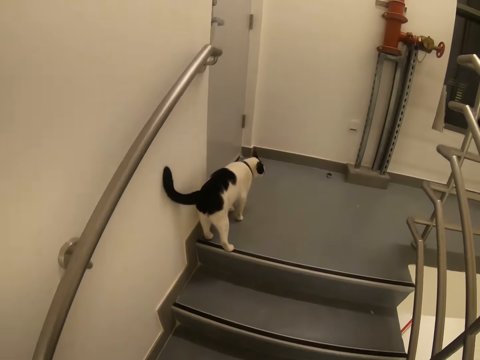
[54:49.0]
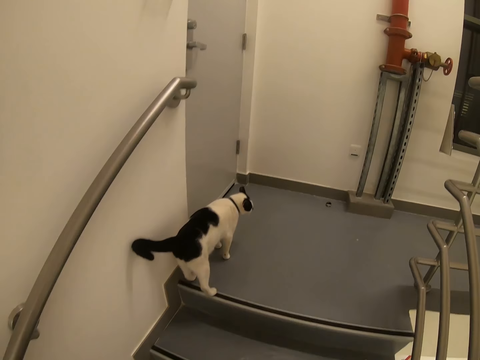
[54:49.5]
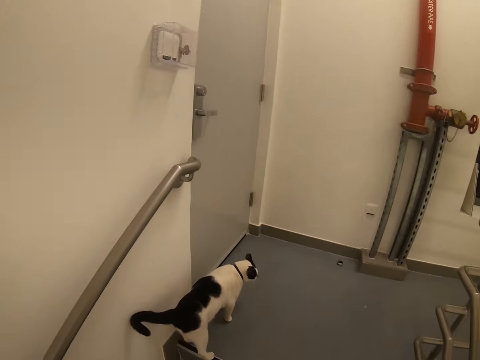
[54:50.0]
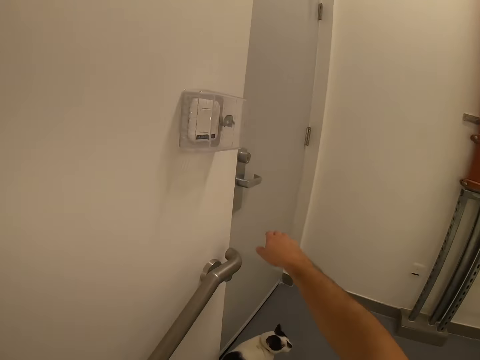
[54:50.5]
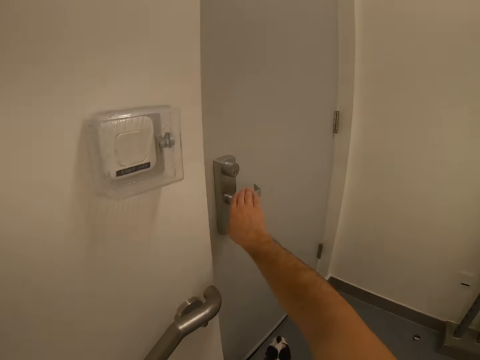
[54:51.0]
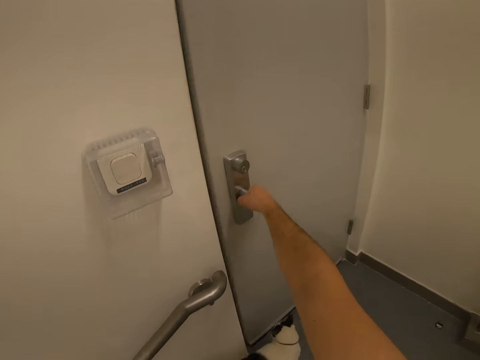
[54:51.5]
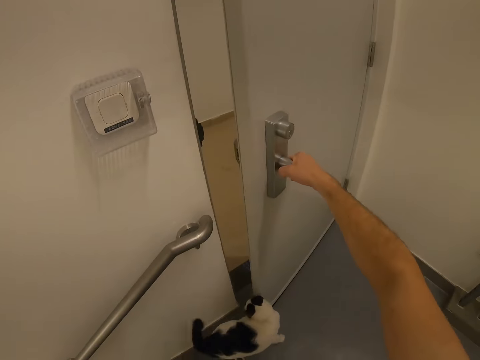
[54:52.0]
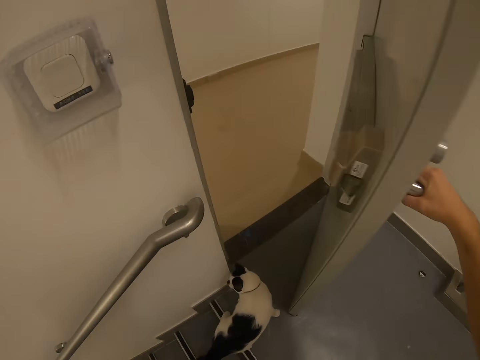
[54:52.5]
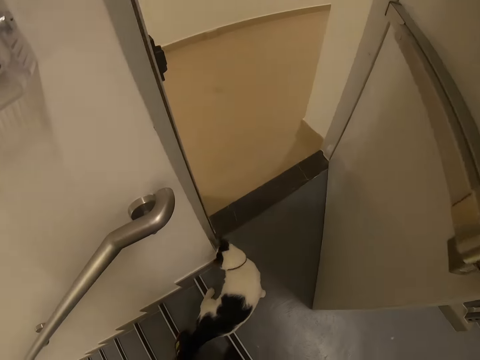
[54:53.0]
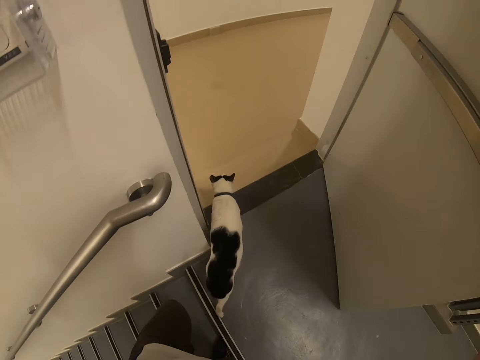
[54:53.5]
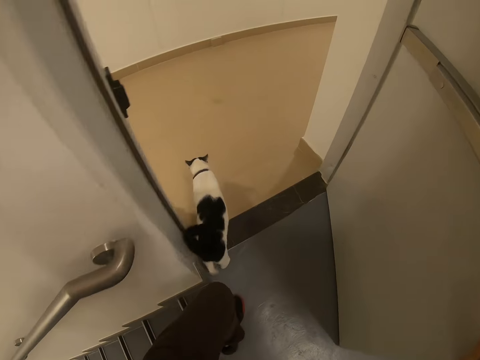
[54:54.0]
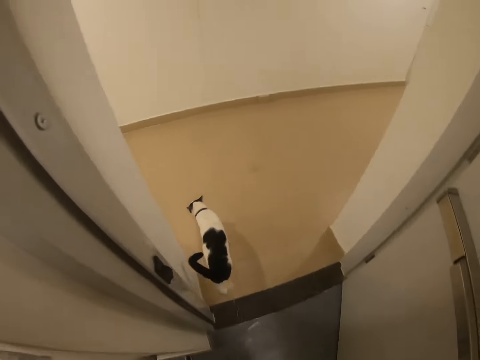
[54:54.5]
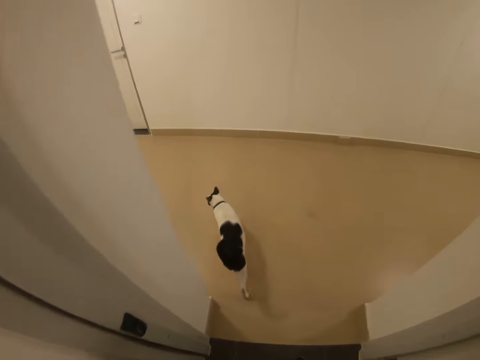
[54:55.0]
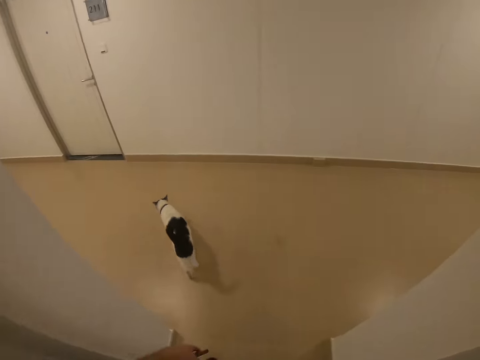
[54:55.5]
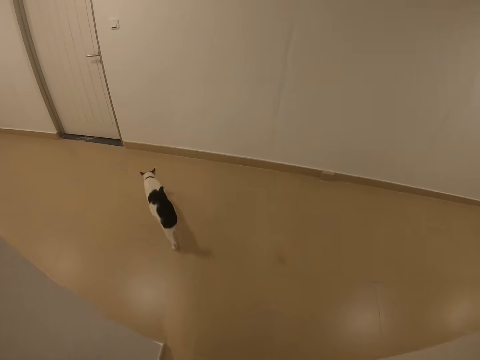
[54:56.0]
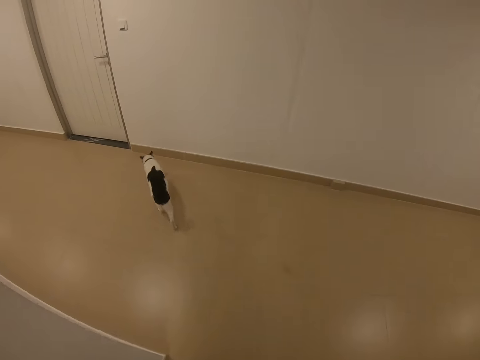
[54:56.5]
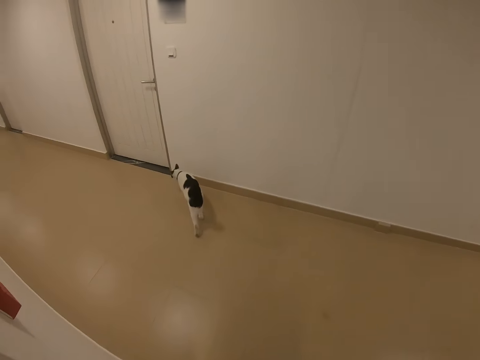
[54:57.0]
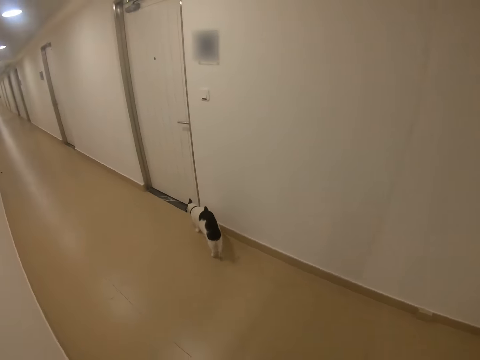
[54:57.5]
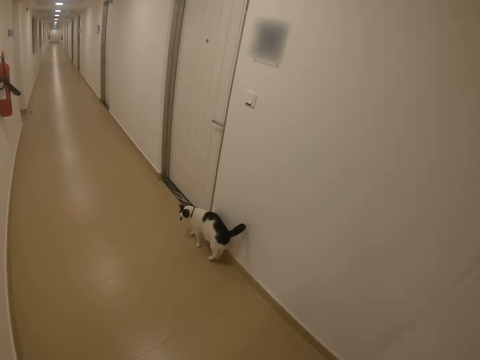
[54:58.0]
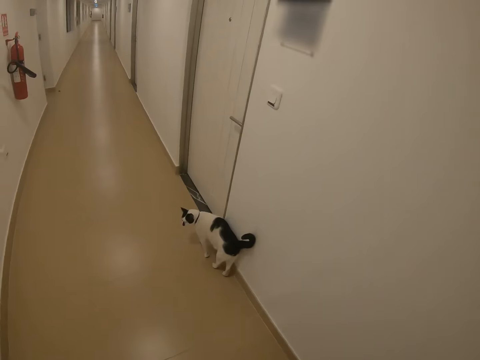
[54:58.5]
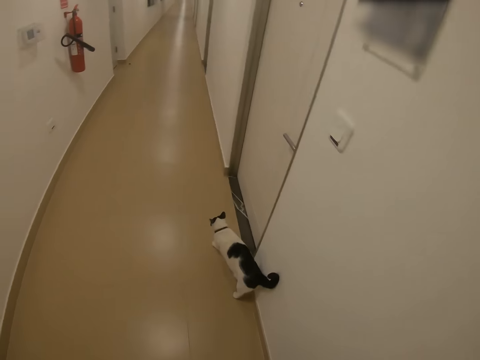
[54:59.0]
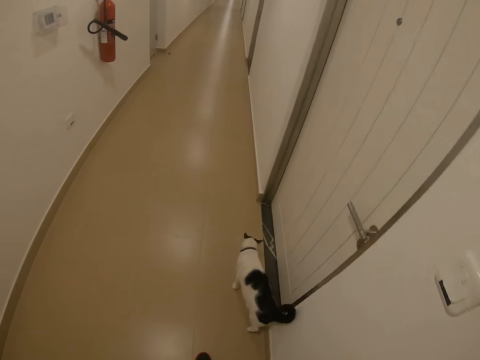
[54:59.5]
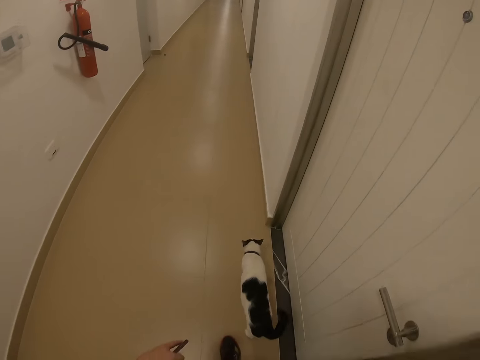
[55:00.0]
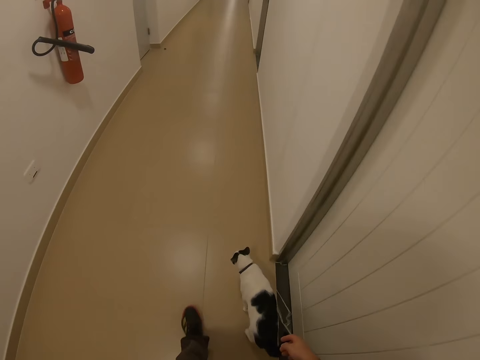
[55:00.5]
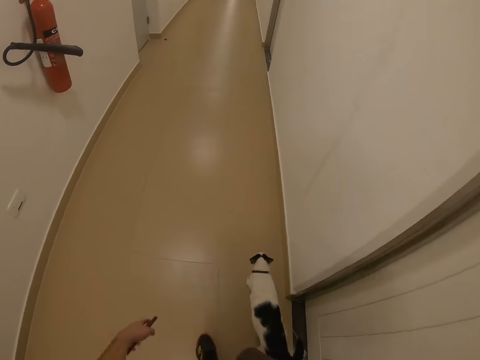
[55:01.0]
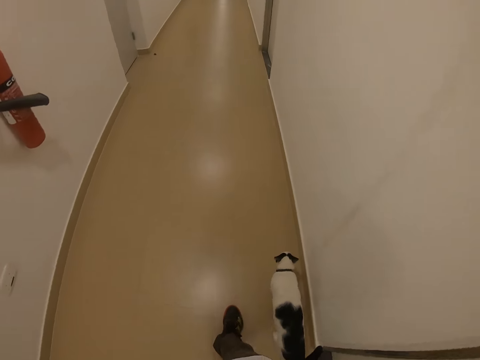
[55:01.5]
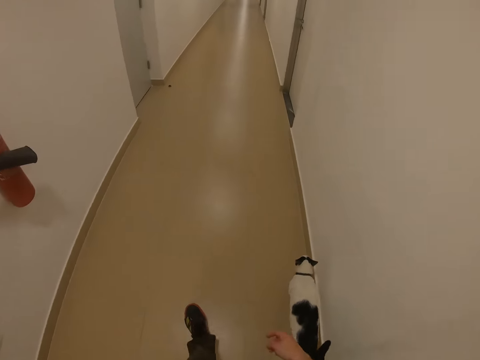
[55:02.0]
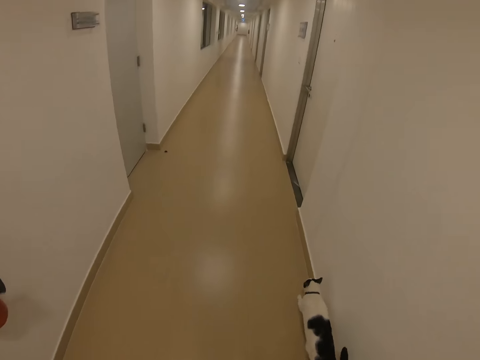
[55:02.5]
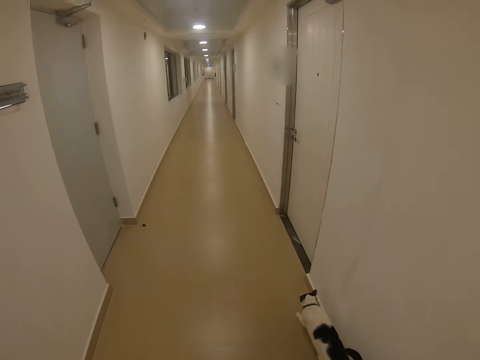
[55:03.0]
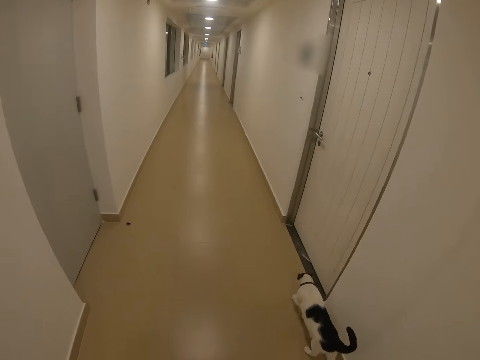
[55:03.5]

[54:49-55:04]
The camera wearer holds a door lock. They open a door. They walk in the hallway. They enter into a house. They walk around.

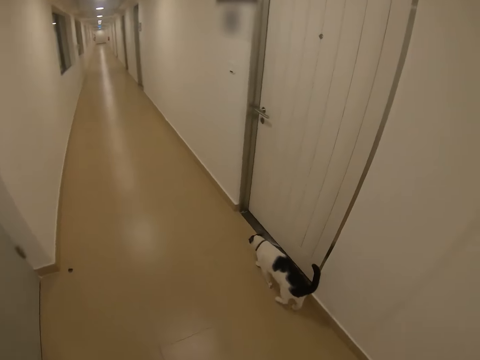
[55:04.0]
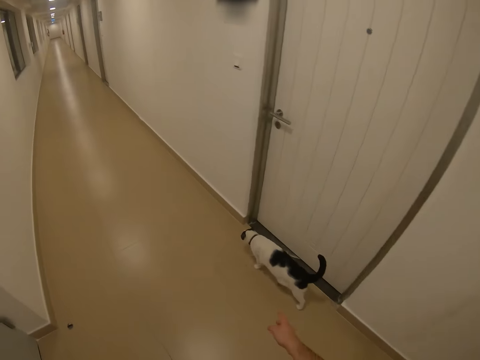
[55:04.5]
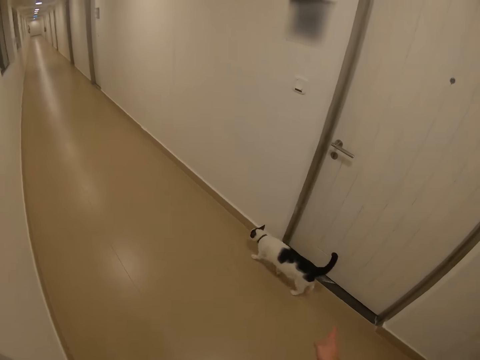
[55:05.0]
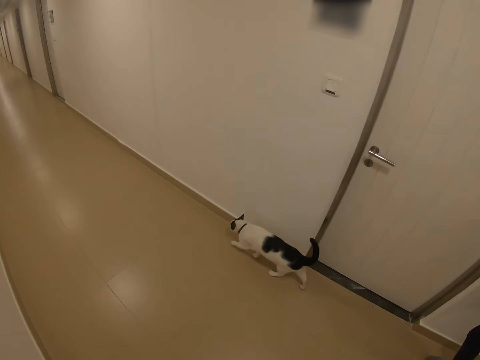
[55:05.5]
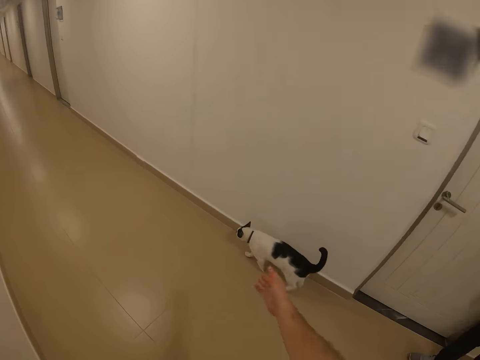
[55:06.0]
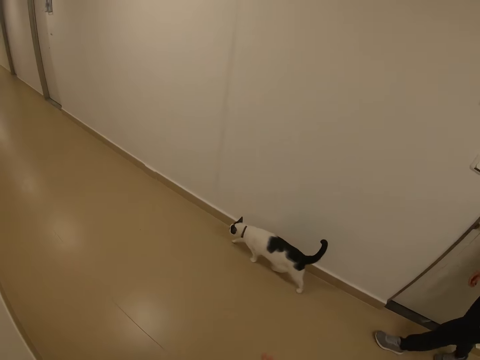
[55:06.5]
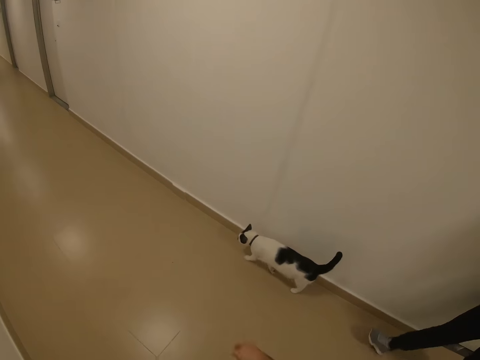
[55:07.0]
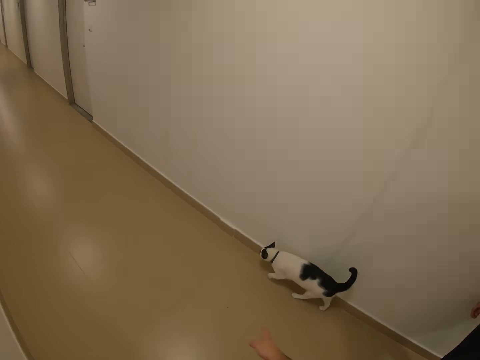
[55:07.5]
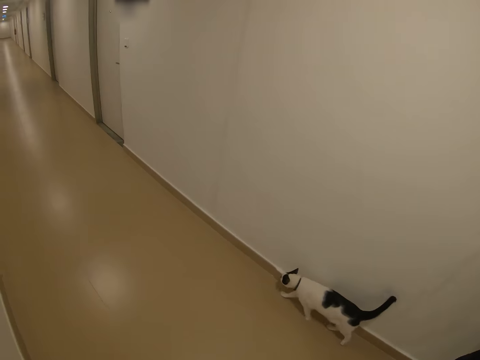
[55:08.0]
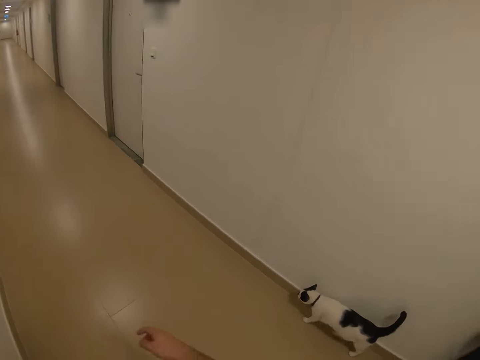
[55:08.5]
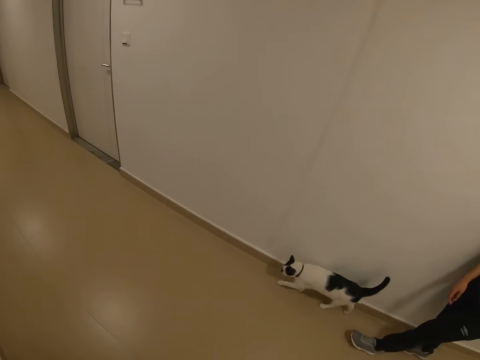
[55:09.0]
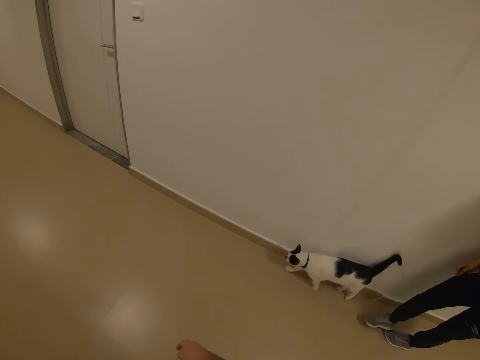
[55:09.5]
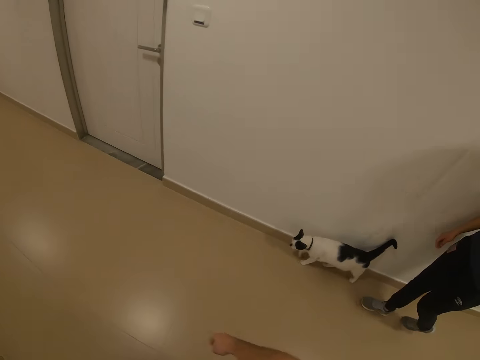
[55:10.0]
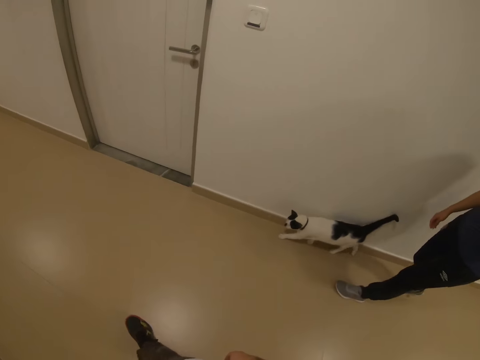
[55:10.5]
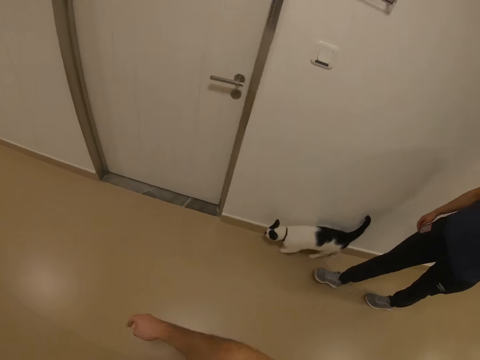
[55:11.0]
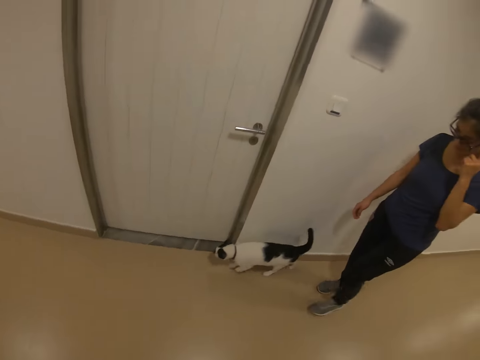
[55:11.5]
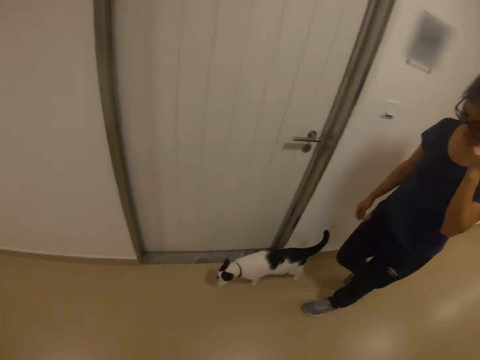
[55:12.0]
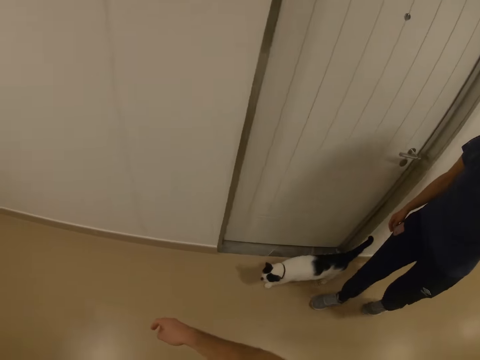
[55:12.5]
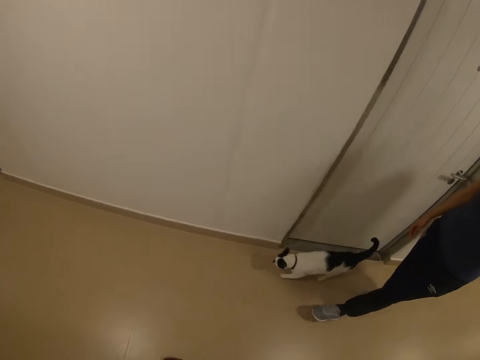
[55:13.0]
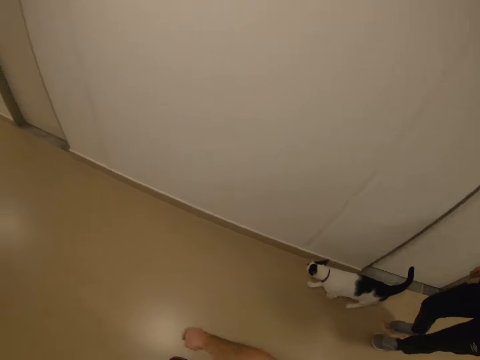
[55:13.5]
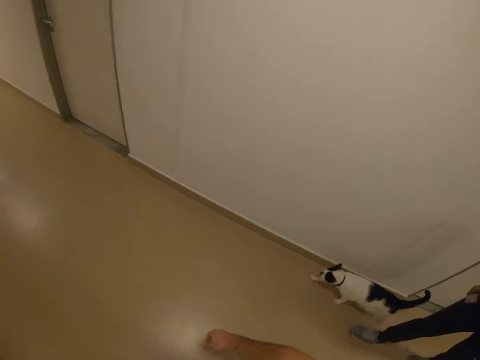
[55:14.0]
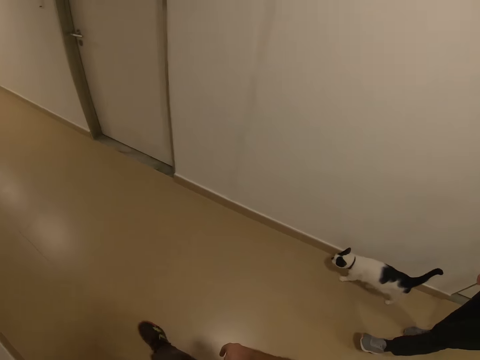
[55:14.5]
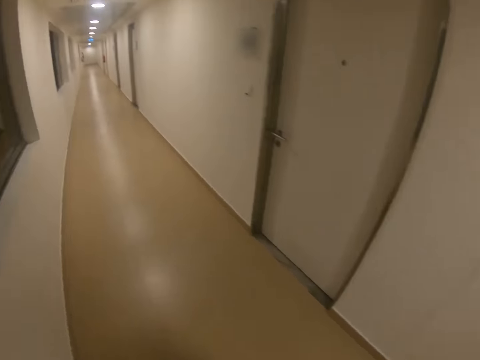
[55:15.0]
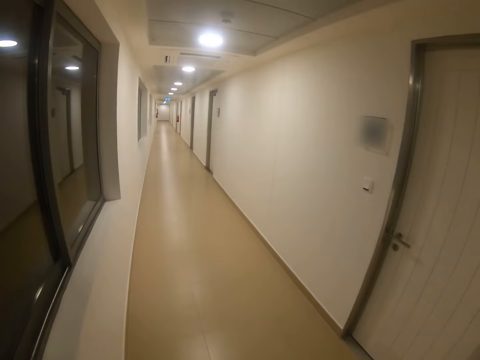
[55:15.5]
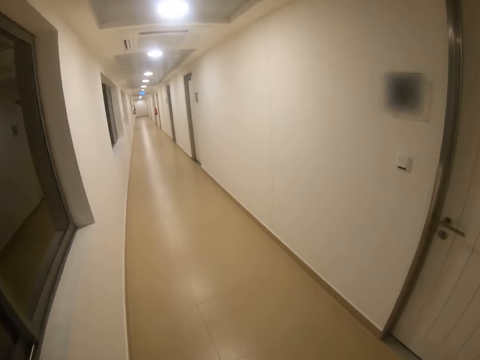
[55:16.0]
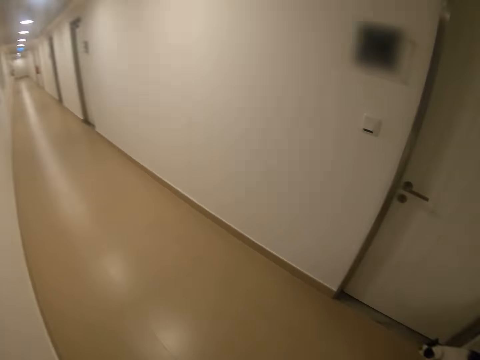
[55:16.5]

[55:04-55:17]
The camera wearer moves their hand around. They walk around. A lady walks in the hallway. The camera wearer walks in the hallway.
